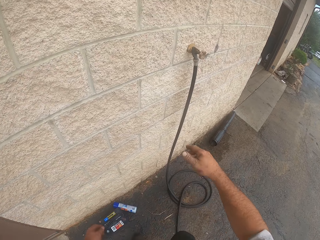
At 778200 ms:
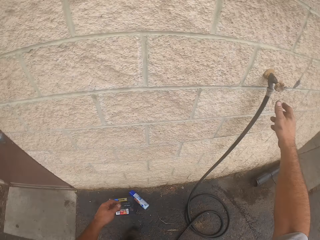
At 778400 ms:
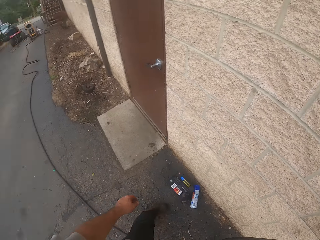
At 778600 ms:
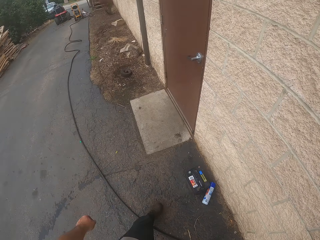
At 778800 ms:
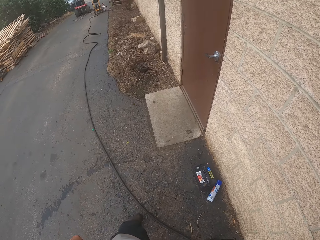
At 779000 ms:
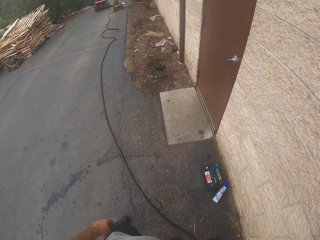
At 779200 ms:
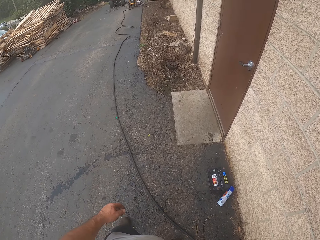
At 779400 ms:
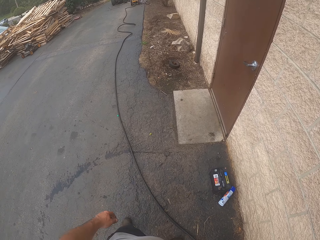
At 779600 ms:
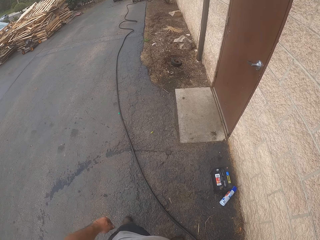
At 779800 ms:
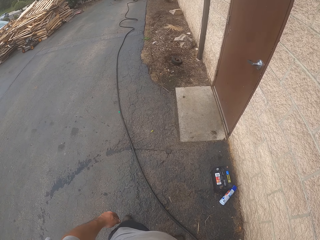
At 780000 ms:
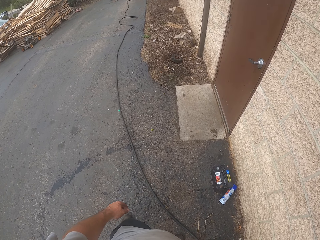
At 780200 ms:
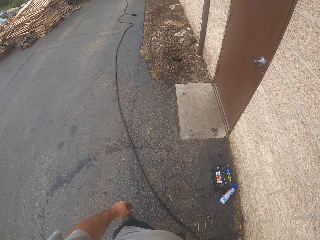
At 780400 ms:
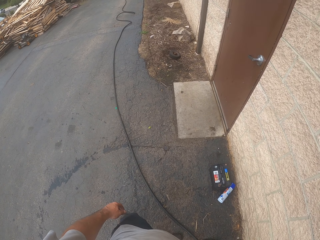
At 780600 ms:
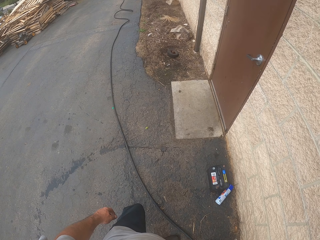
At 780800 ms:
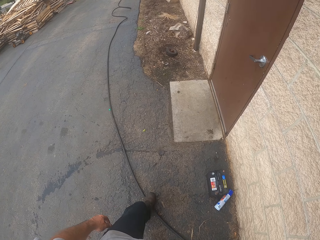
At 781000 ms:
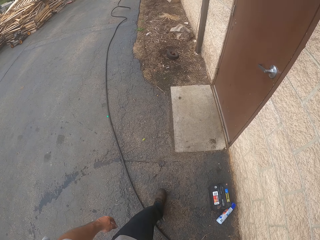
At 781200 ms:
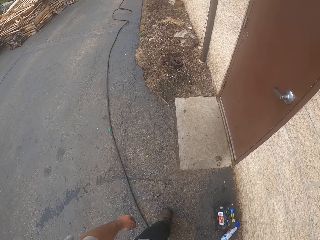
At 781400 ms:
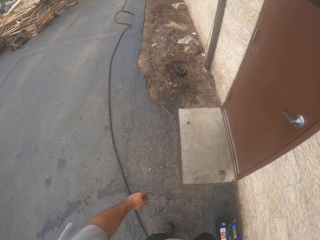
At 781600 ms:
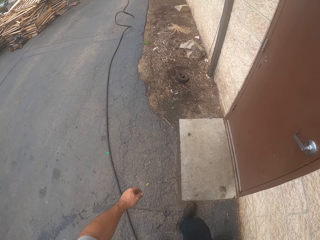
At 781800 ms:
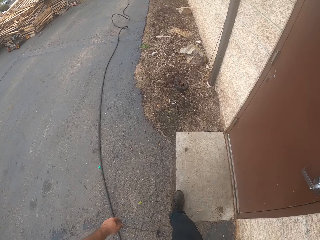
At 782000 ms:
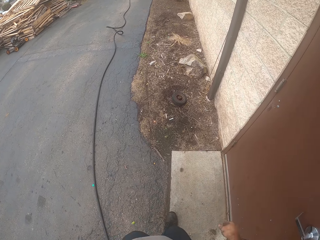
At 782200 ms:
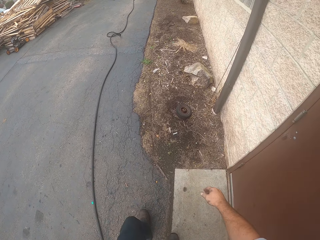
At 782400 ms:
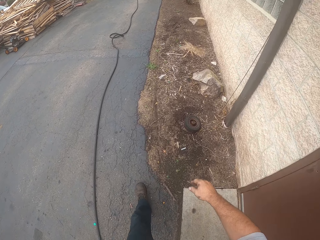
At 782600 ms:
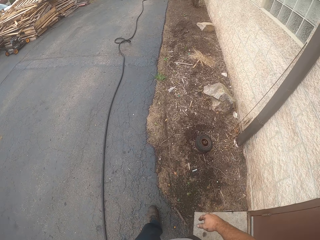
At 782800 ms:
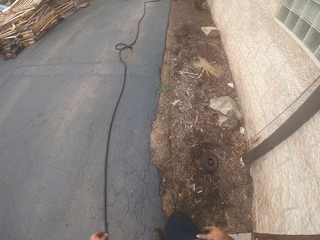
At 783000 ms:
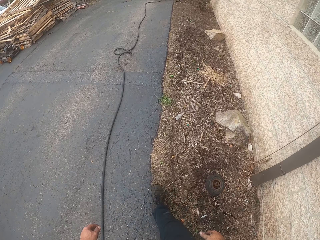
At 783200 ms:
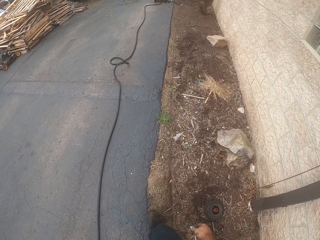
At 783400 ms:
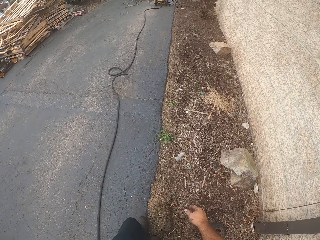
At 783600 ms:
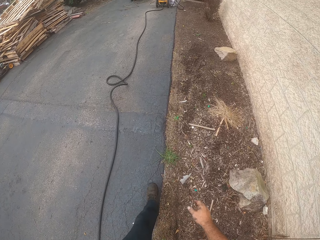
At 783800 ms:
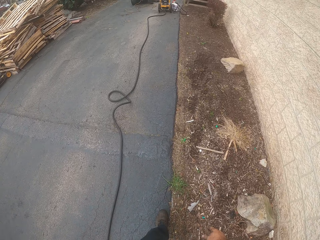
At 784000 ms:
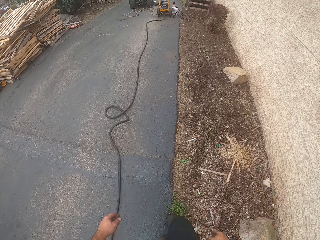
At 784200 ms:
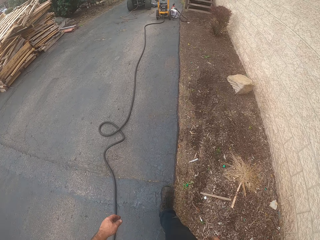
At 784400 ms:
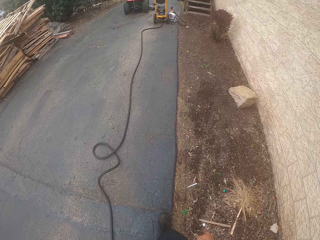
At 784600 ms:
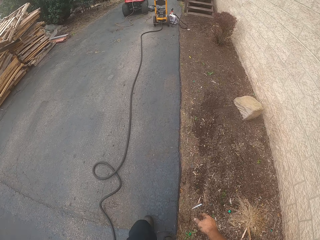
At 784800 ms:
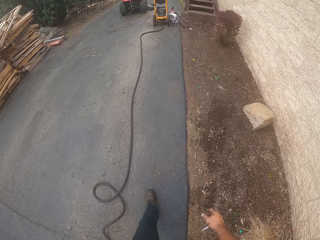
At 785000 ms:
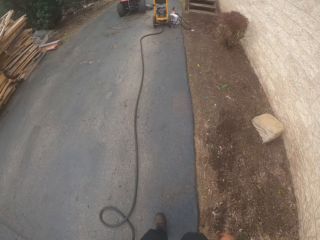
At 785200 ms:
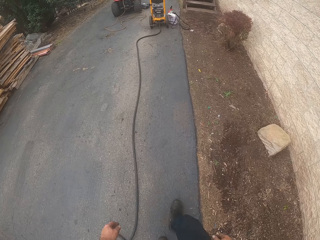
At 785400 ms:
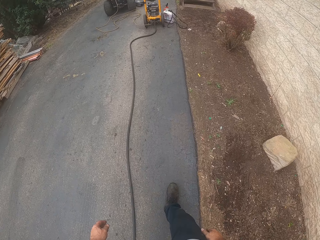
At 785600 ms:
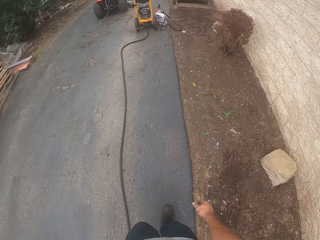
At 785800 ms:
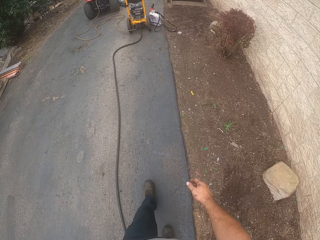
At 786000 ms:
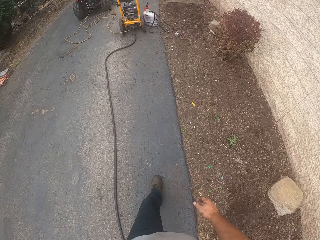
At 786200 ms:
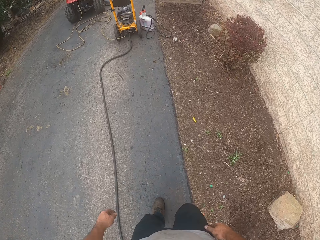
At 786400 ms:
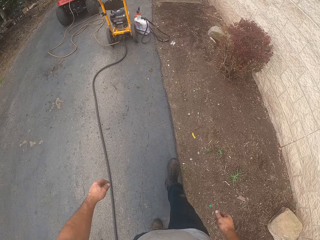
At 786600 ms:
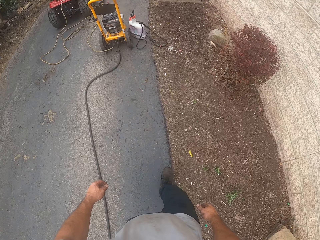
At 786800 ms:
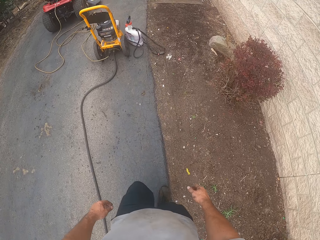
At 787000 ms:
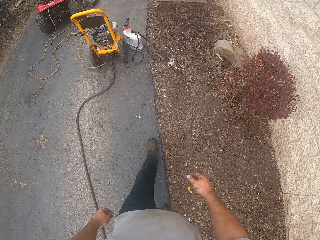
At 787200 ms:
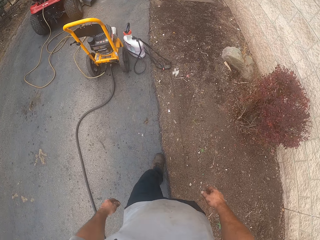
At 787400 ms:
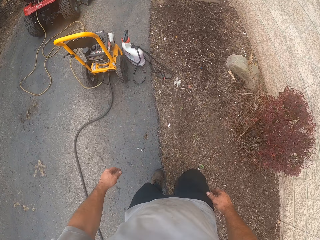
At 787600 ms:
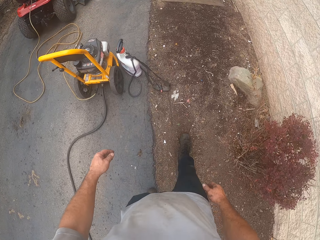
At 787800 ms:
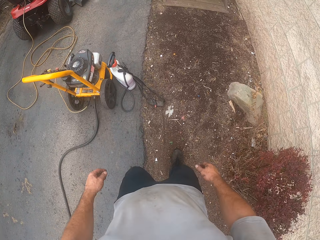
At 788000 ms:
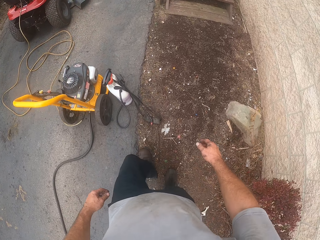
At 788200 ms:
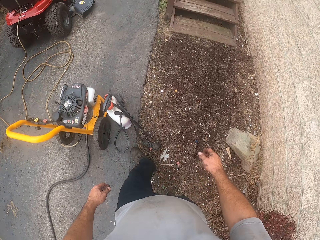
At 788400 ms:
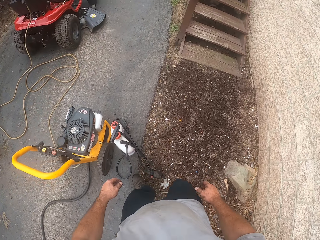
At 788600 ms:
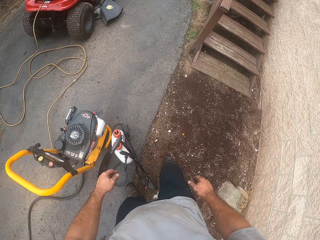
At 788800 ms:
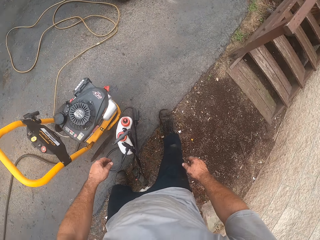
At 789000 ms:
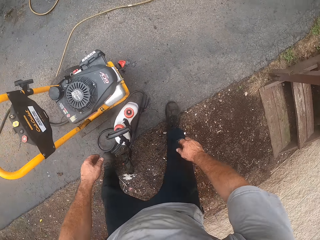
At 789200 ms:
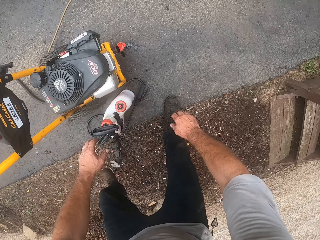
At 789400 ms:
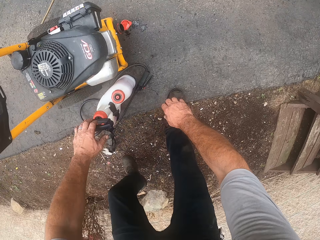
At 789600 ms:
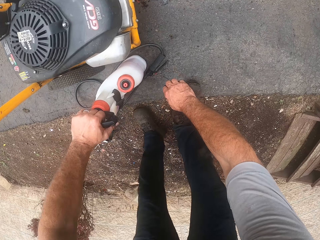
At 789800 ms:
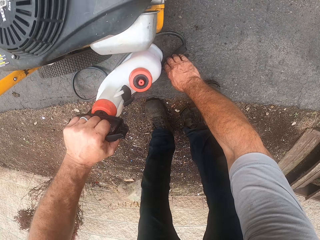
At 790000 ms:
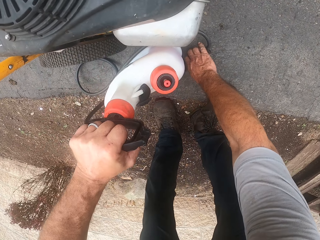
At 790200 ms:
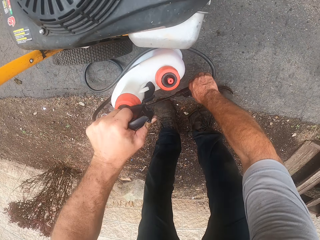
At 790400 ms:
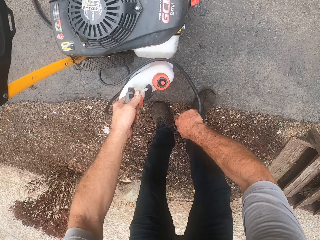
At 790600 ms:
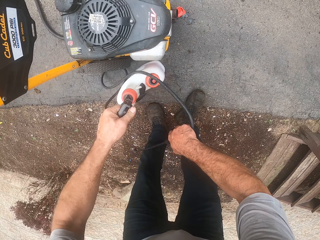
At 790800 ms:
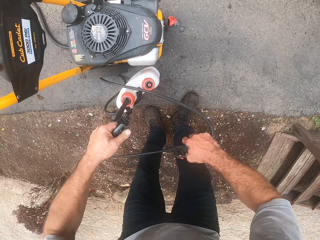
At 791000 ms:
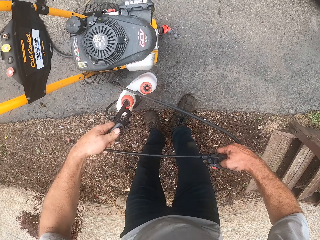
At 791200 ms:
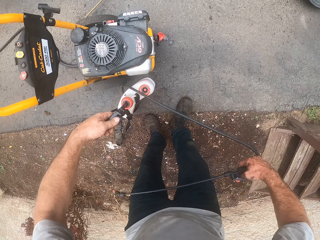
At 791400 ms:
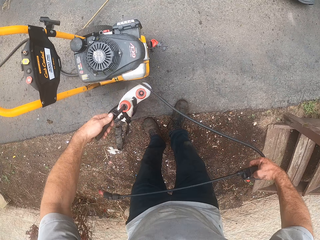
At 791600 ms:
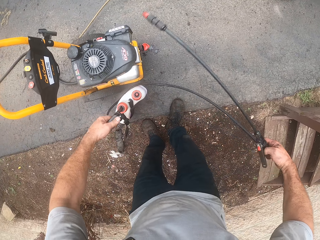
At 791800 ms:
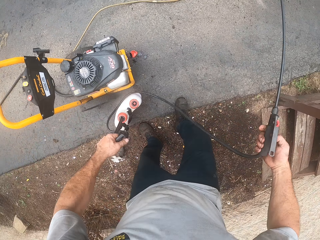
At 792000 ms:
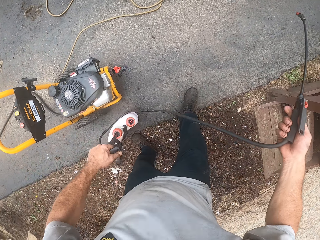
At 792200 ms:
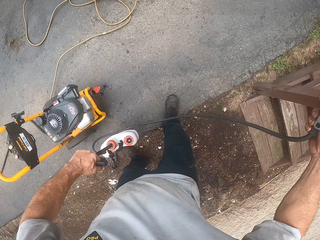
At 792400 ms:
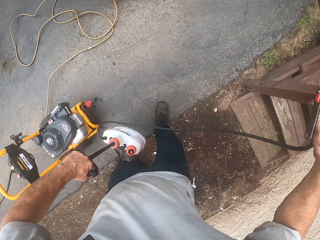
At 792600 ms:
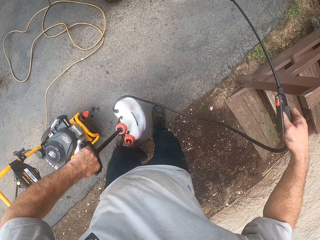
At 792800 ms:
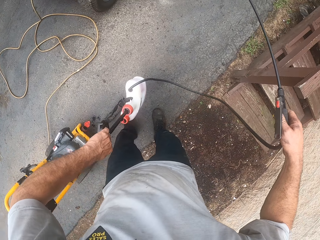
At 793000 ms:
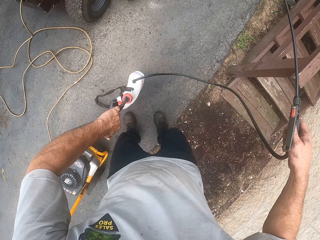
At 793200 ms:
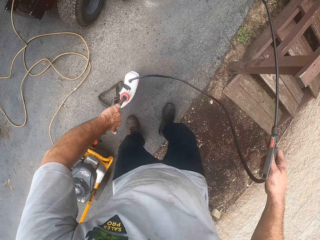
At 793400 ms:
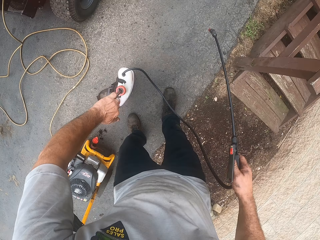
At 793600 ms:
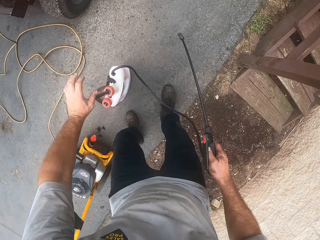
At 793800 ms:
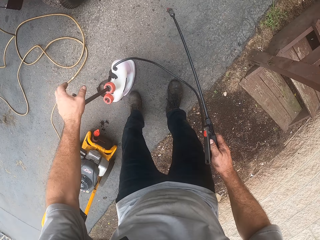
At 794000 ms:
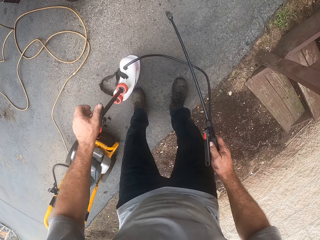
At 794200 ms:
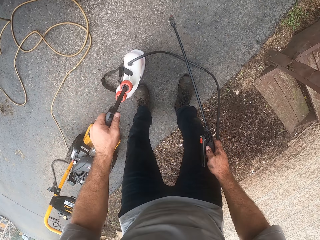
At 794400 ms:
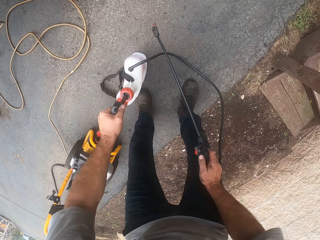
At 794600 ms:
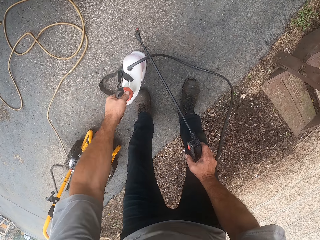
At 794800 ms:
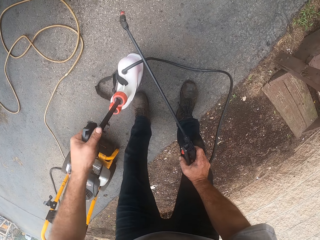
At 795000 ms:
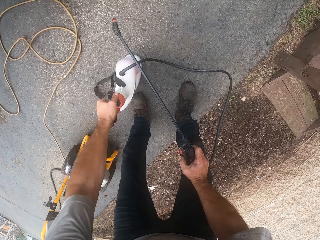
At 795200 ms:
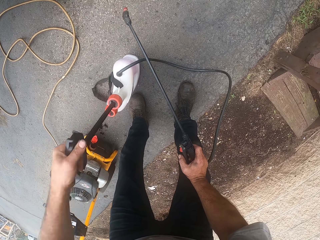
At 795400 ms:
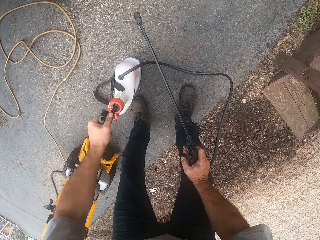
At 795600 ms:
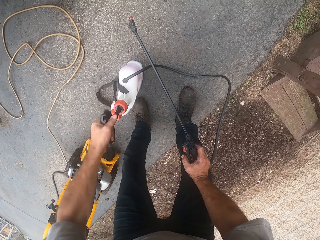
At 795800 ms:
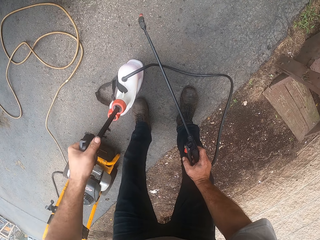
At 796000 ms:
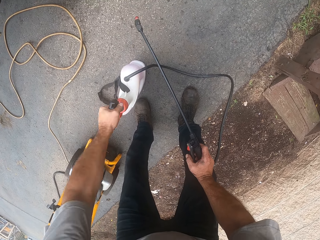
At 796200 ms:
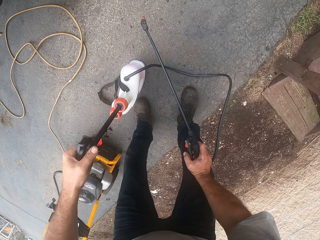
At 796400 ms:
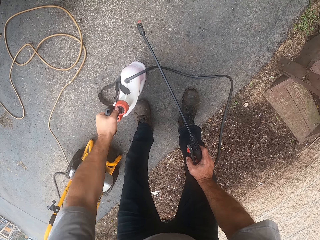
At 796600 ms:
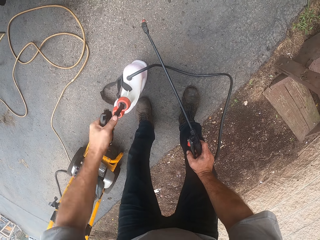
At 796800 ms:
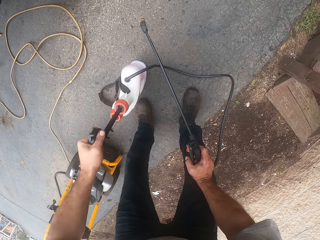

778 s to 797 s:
The camera wearer turns the water tap on. They walk back to the lawn mower. They move the jerry can on the floor. They pump the jerry can with a pumper in it.

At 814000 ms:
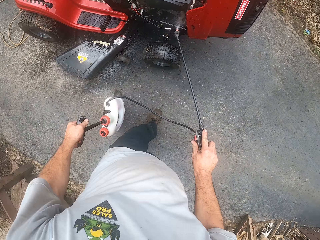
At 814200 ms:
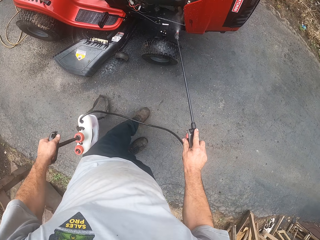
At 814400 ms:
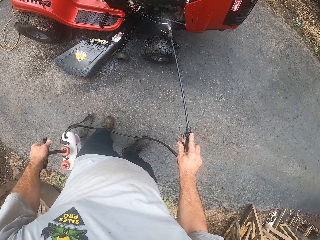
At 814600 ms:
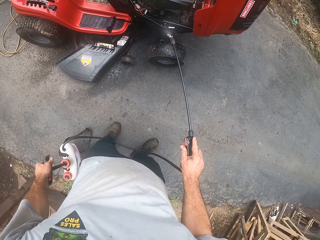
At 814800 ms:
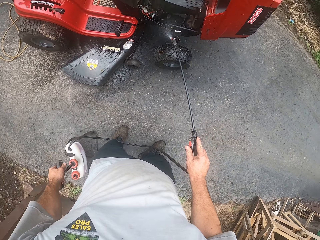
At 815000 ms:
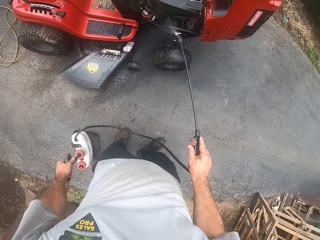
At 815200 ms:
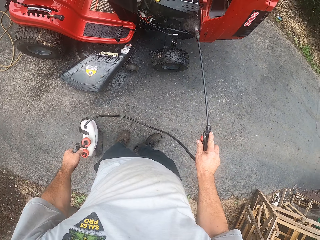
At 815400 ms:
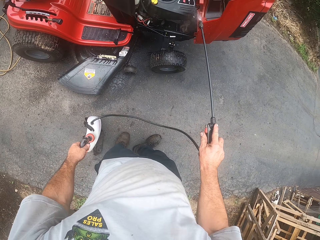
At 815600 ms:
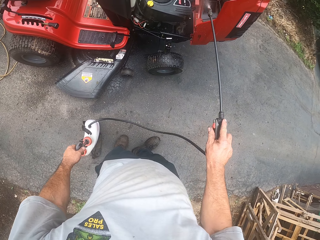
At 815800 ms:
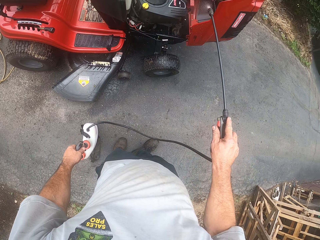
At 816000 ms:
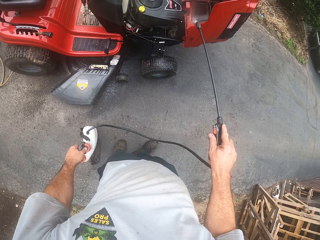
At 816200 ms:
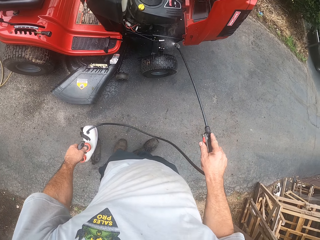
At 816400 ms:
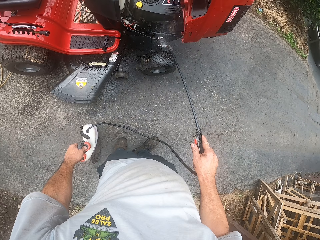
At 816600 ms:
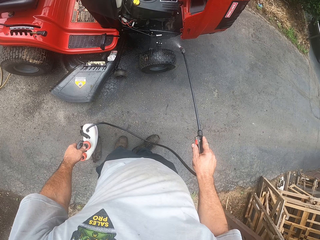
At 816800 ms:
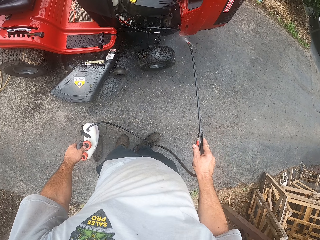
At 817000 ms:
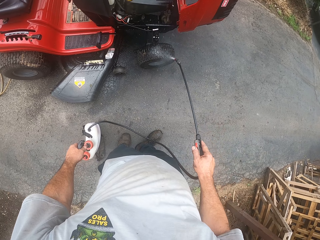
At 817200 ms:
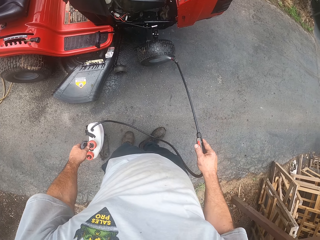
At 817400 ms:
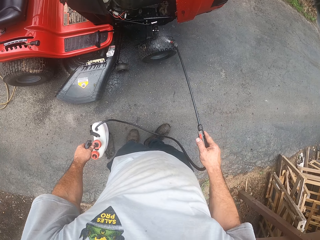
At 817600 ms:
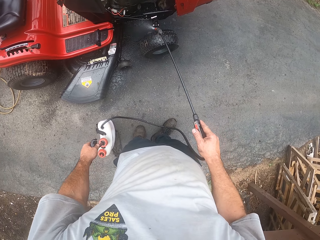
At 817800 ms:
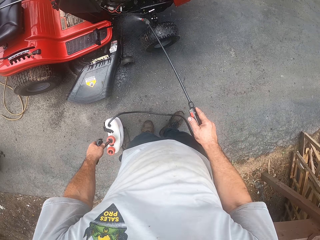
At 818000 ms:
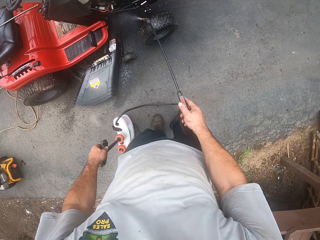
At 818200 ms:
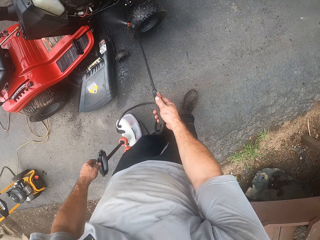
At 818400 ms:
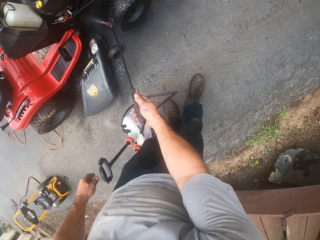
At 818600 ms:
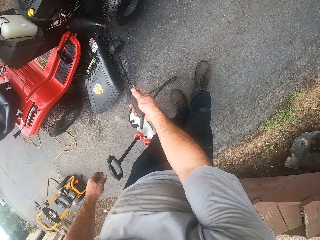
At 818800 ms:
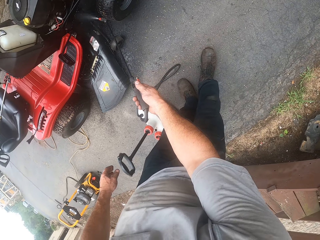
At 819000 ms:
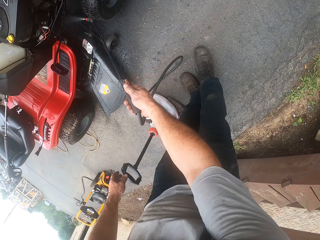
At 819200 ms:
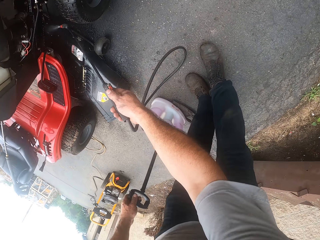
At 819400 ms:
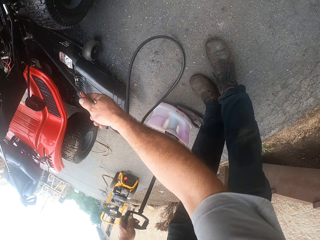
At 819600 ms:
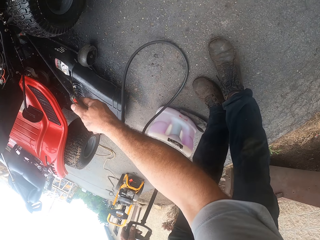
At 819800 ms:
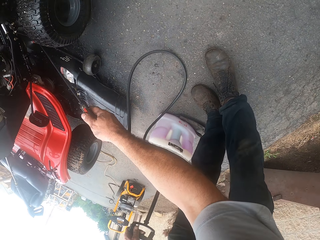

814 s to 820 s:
The camera wearer sprays the lawn mower.
